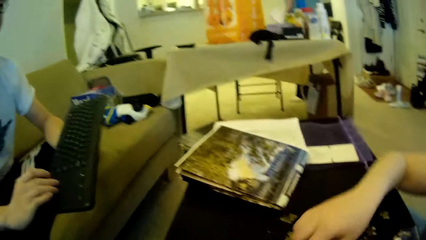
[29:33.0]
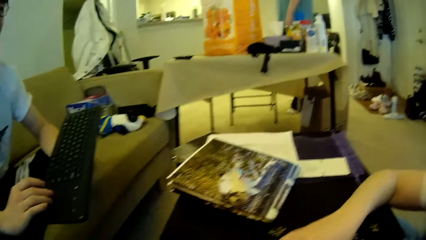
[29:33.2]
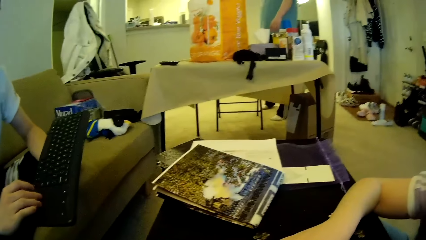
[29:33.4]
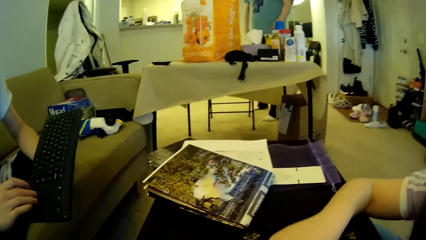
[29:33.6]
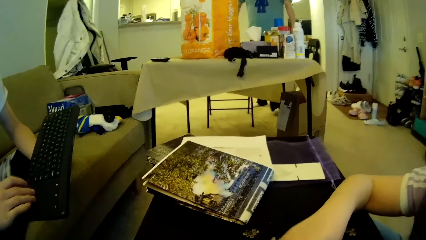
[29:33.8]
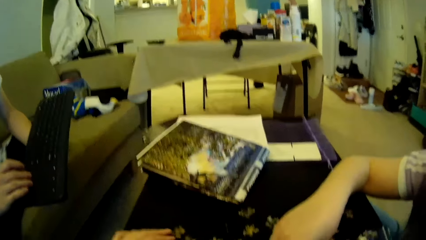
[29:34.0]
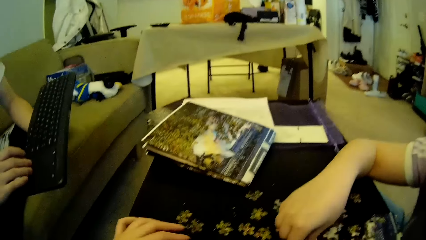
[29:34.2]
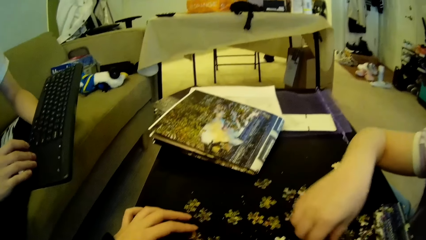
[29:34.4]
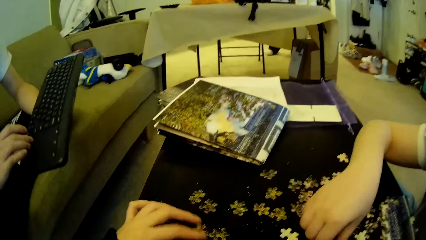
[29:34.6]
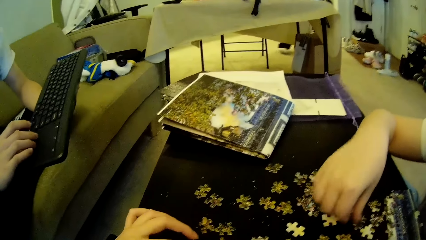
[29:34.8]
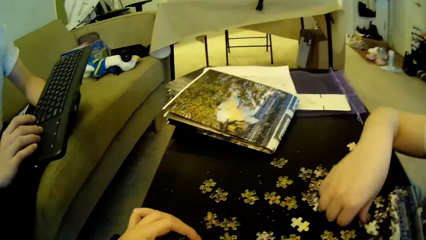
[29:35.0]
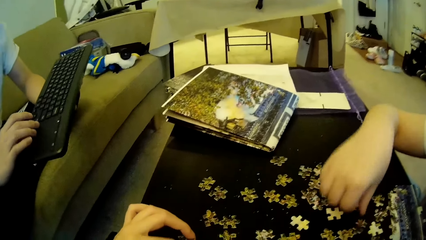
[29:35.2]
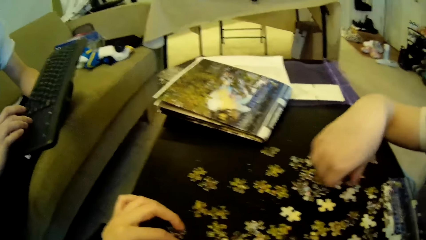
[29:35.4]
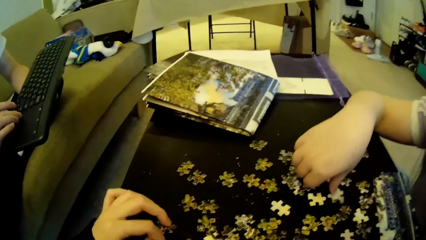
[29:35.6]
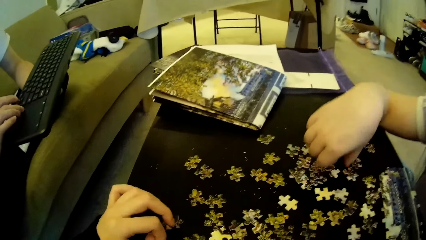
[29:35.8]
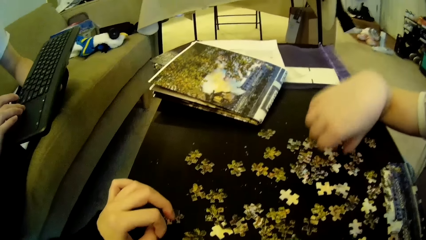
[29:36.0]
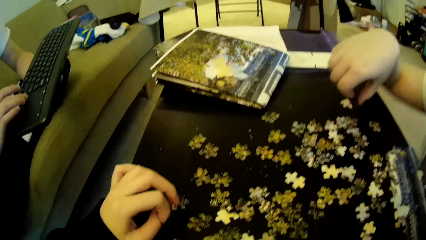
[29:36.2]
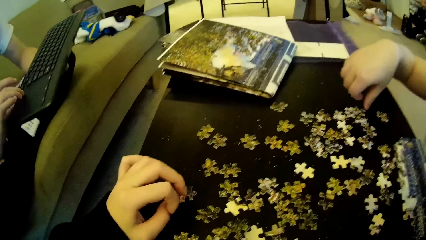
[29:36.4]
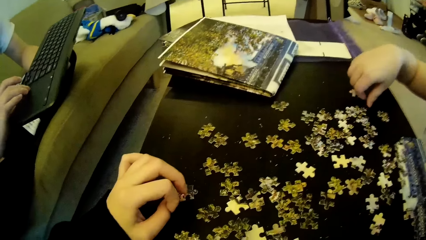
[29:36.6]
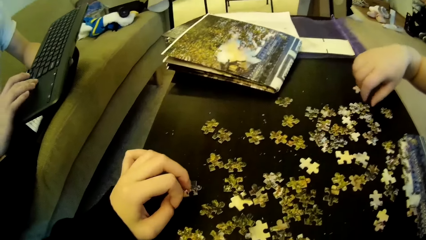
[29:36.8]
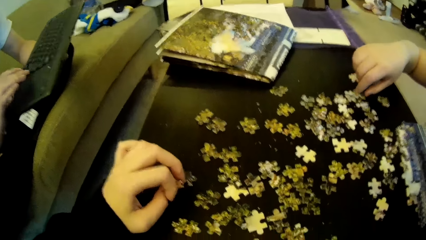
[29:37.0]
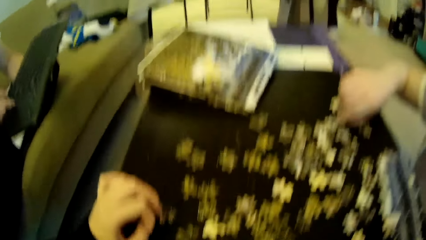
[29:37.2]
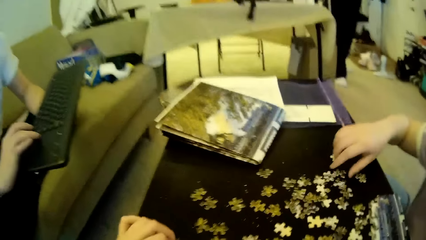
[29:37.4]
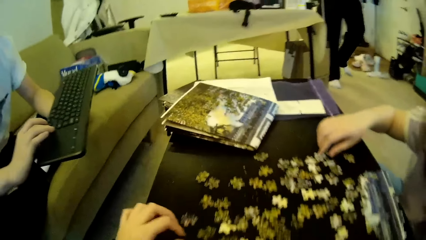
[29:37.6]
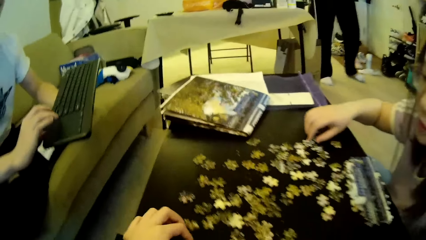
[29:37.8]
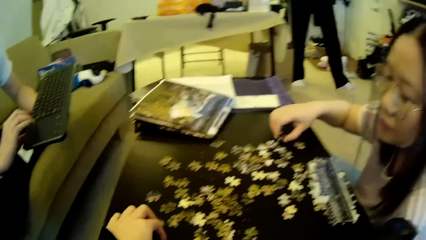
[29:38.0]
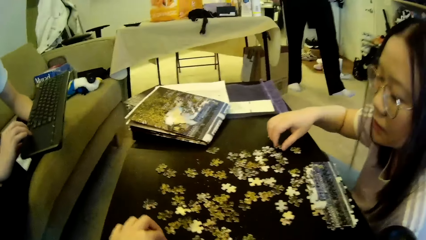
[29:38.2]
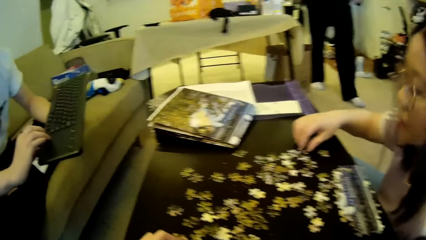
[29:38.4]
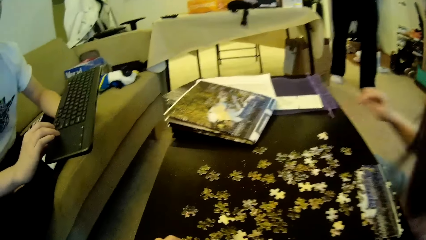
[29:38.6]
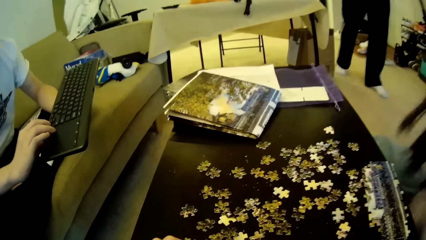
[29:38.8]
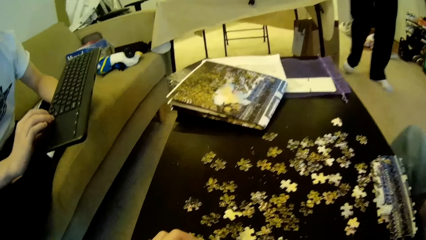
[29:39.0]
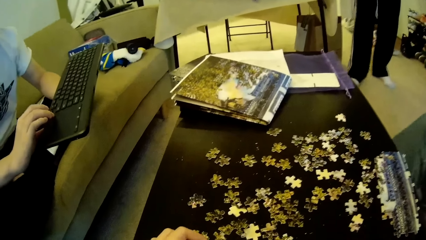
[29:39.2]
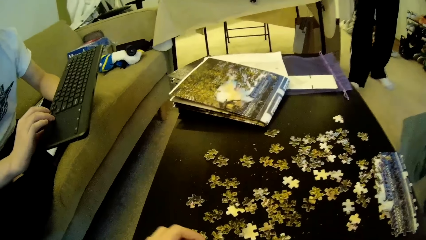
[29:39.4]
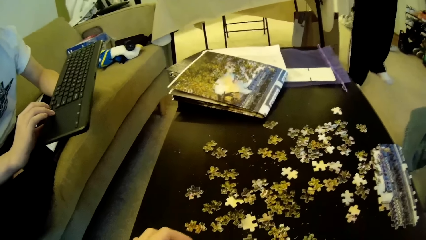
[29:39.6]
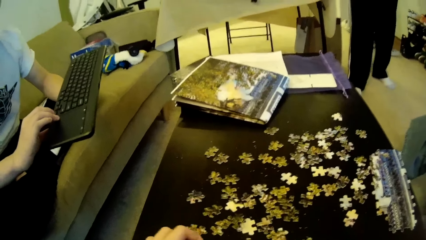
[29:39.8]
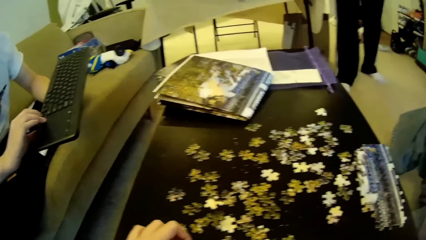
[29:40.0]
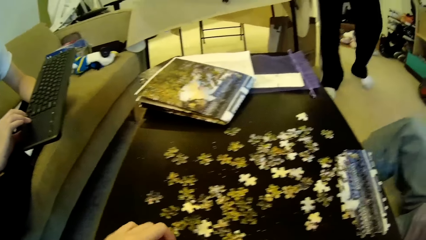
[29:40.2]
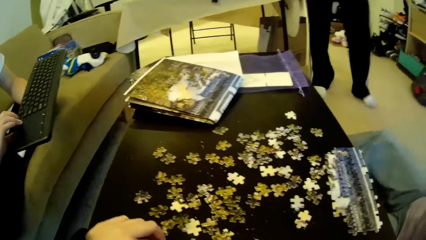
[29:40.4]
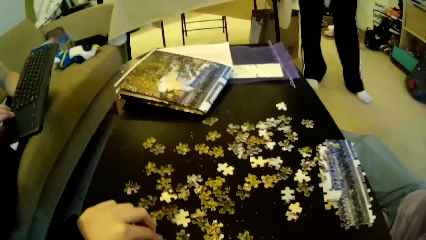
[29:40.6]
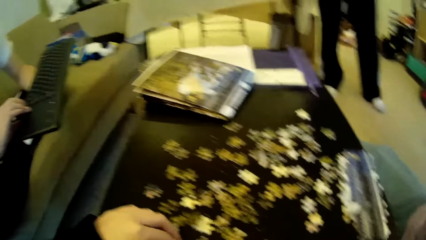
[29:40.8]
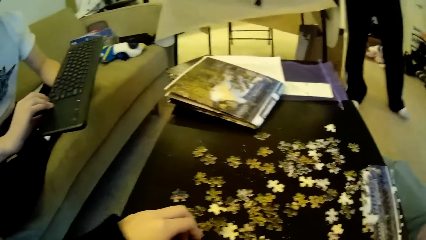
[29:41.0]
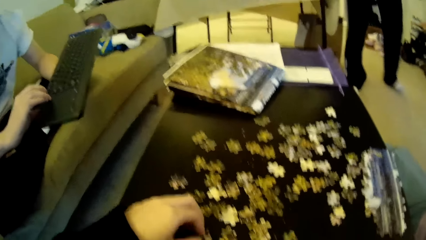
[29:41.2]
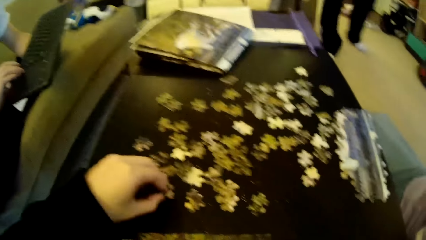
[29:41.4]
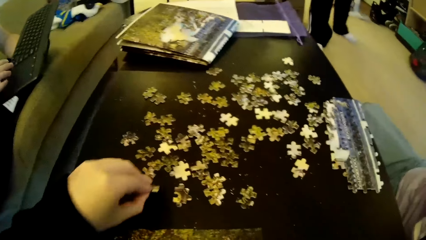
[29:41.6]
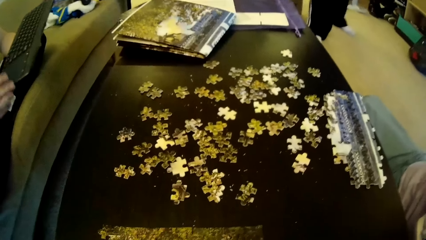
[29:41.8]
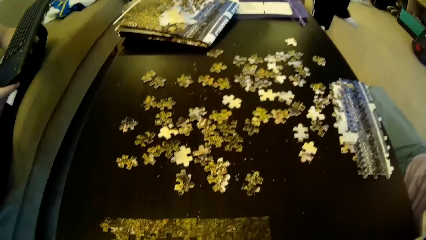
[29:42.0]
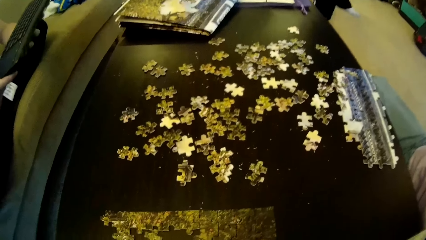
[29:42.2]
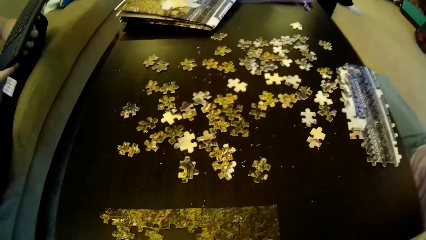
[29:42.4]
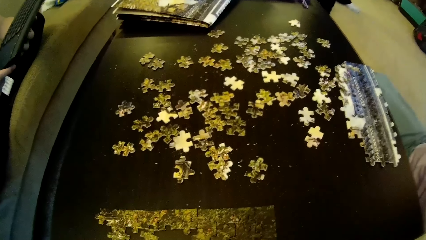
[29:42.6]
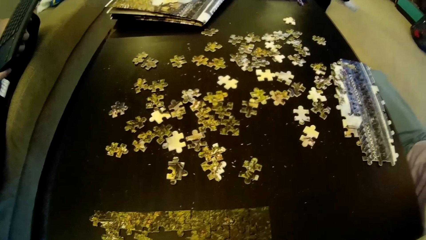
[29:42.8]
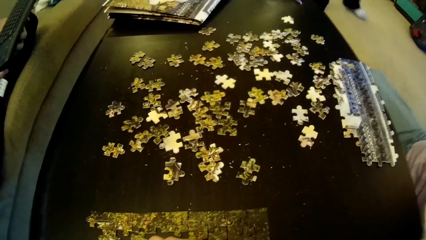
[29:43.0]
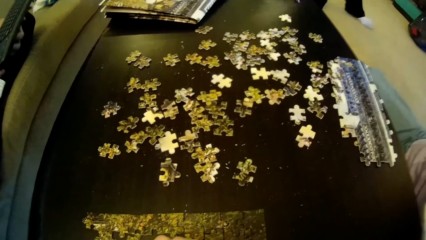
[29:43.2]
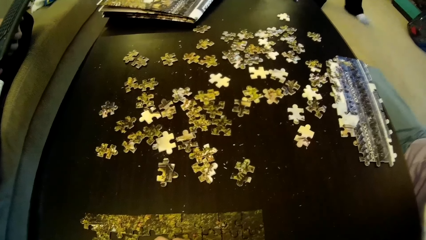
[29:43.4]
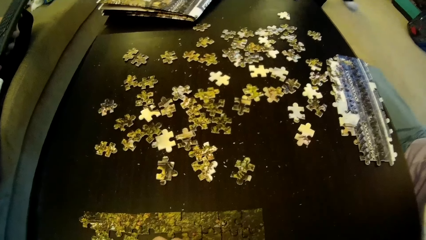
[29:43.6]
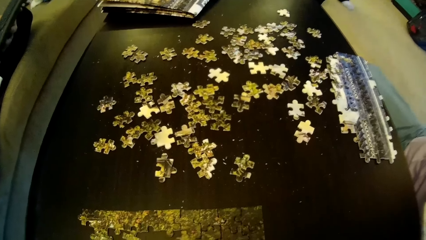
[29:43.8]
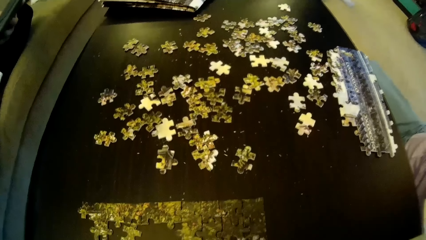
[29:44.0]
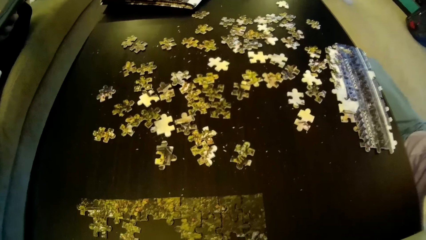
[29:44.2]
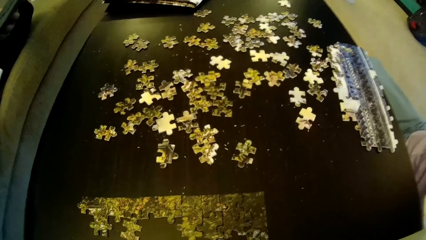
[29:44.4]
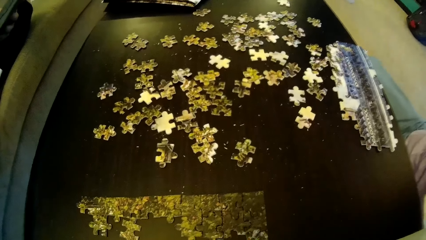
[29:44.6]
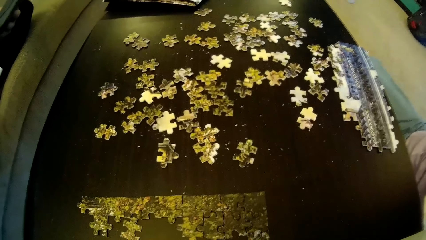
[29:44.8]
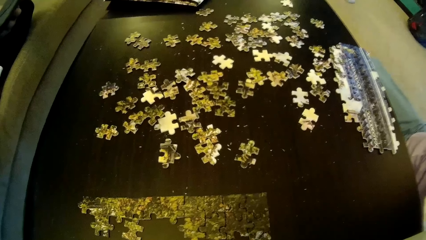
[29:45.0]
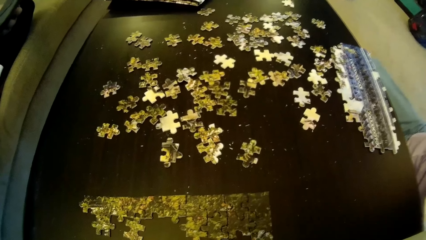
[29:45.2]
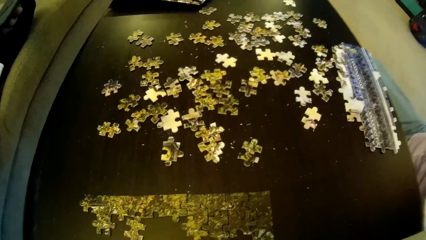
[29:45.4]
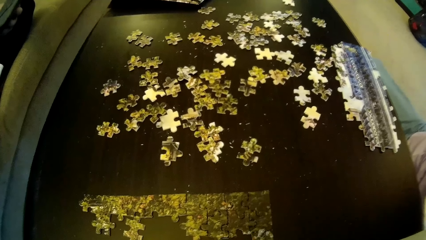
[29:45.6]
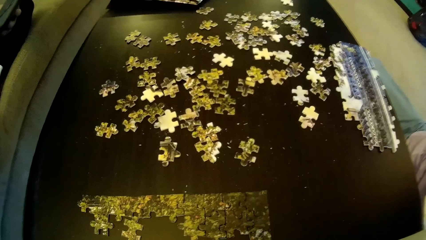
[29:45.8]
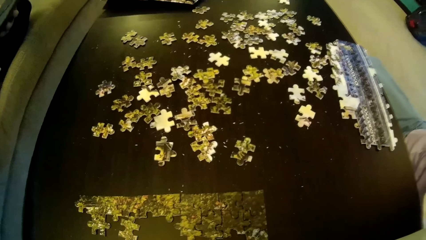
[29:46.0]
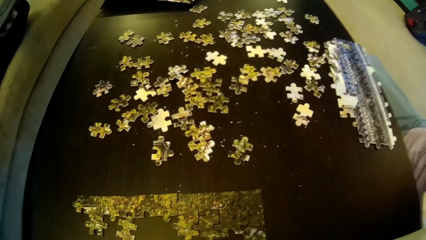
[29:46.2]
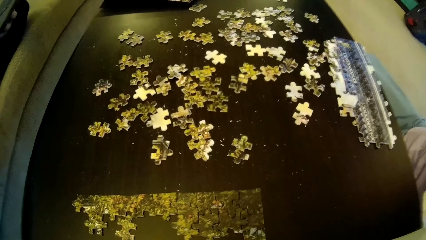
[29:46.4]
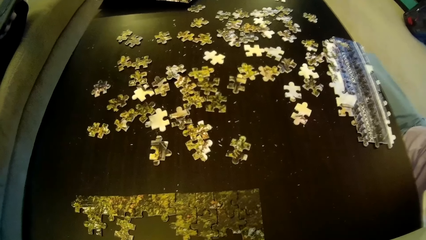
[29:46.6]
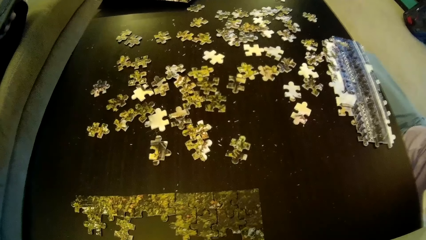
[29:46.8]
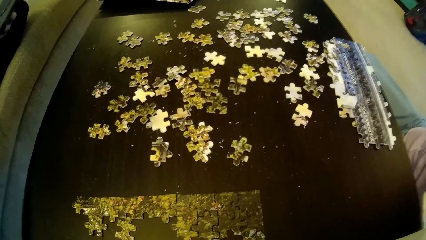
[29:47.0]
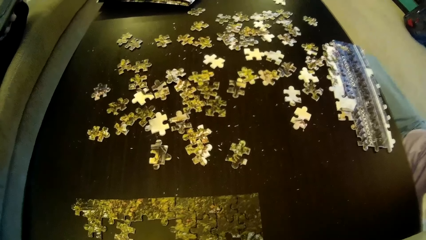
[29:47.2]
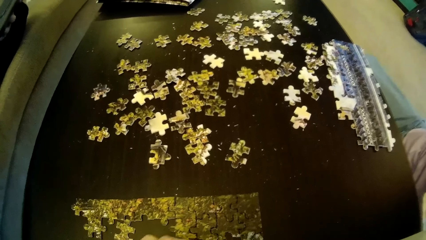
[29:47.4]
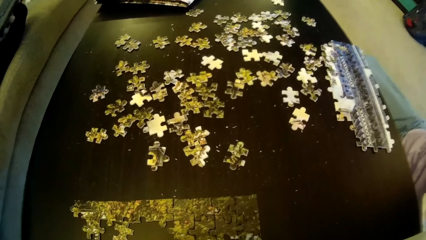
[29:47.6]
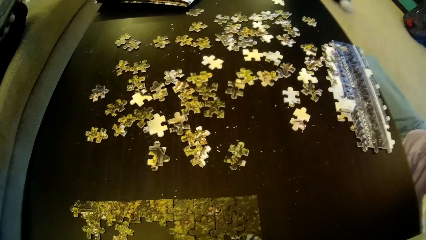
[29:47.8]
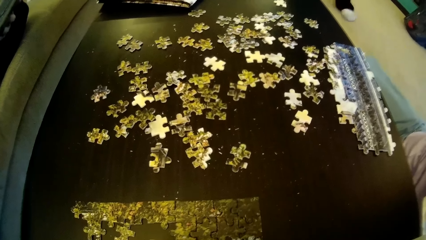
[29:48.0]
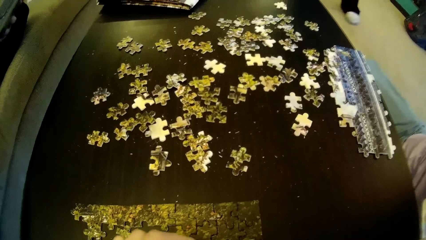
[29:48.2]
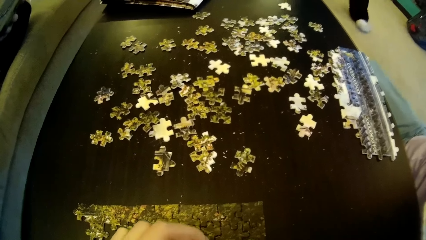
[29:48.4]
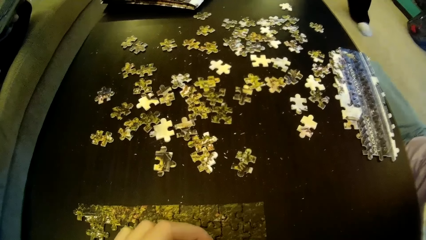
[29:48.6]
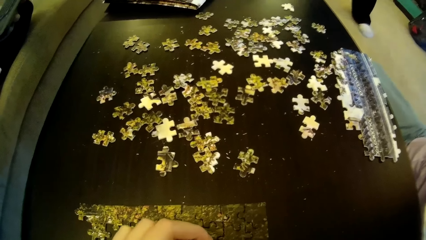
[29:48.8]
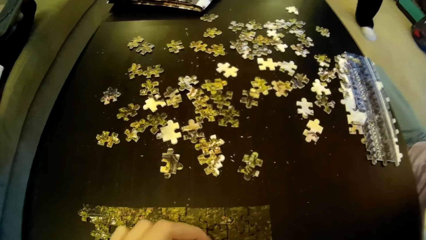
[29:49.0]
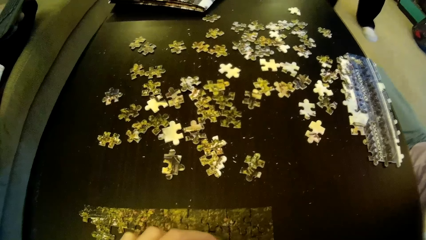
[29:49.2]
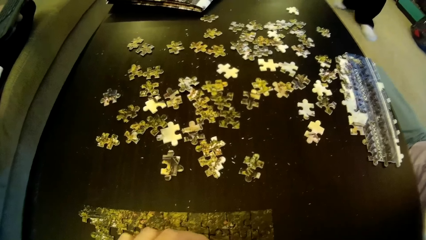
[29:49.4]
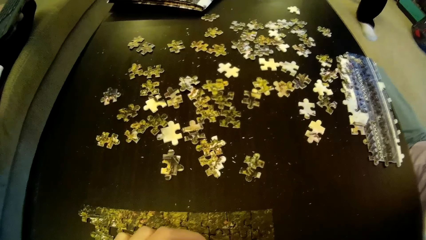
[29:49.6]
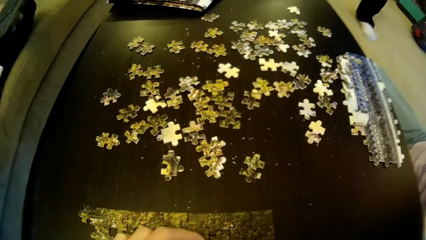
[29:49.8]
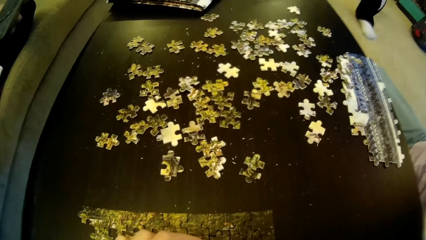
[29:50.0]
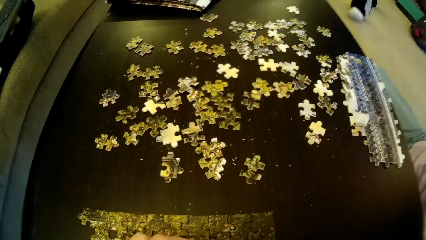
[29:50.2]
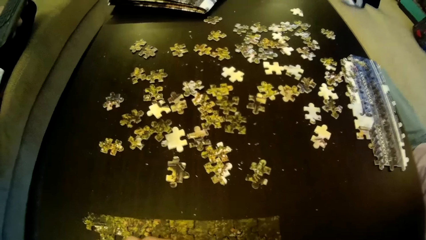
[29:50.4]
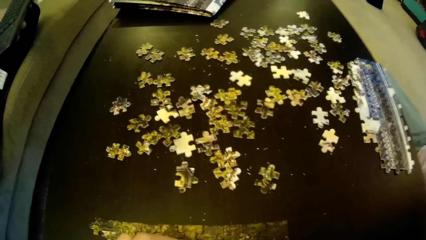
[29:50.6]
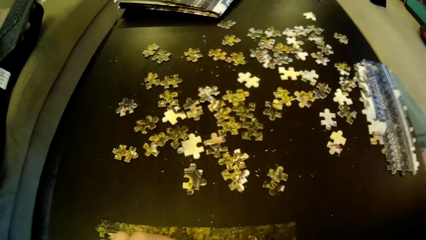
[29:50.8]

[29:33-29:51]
A man operates the keyboard and adjusts the keyboard. A lady moves the model pieces and adjusts the puzzle pieces on the table. The camera wearer looks around. The lady looks around. Another man steps forward. The camera wearer picks up a puzzle piece on the table. They look around. They adjust a puzzle pattern on the table. The other man moves the legs.
